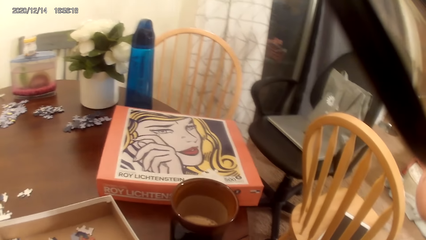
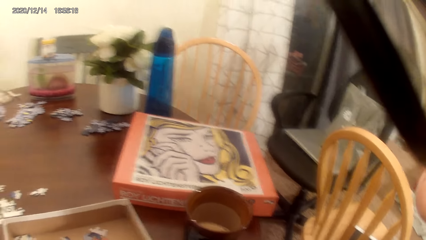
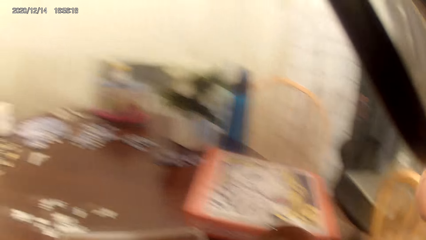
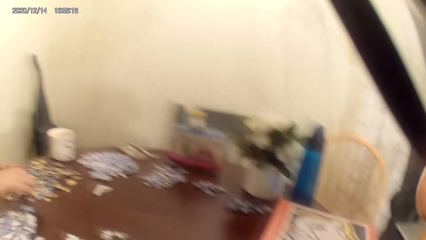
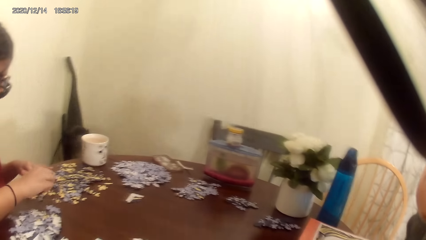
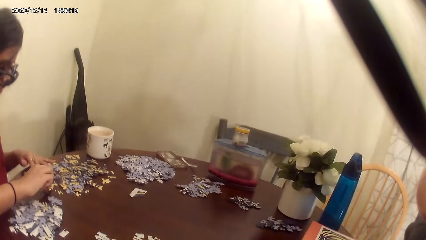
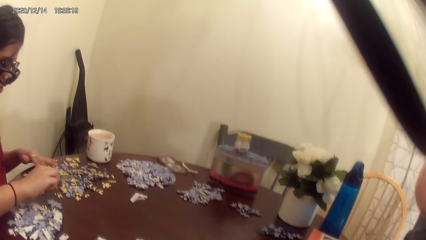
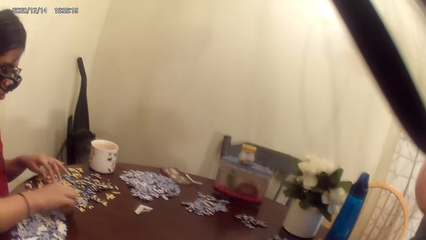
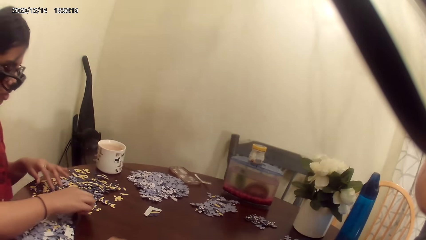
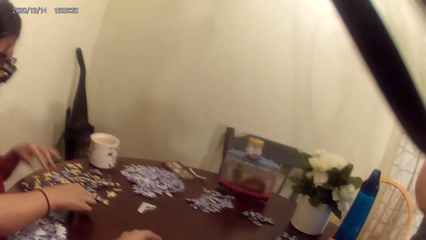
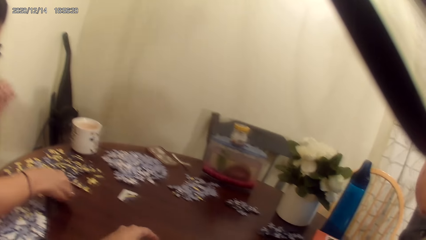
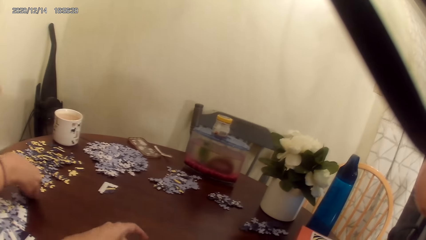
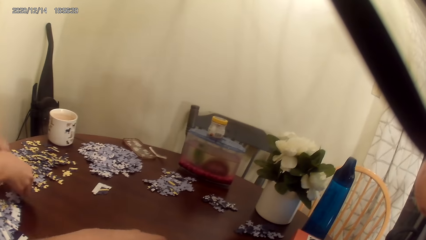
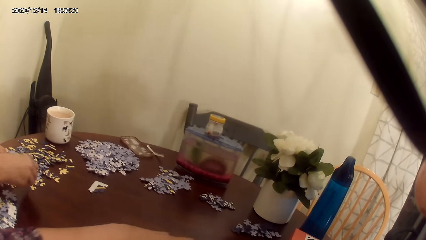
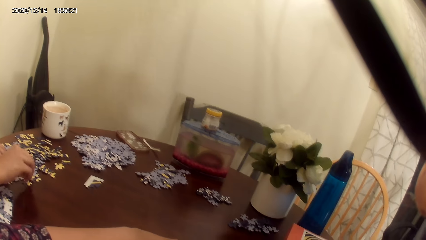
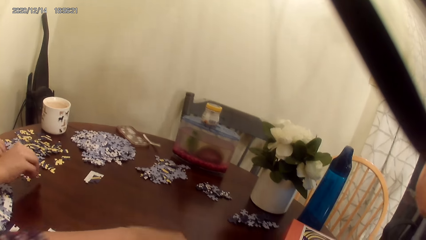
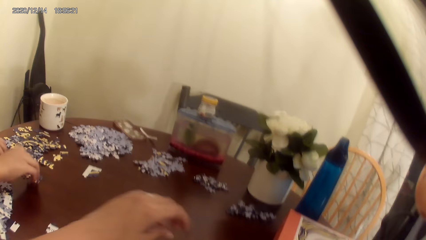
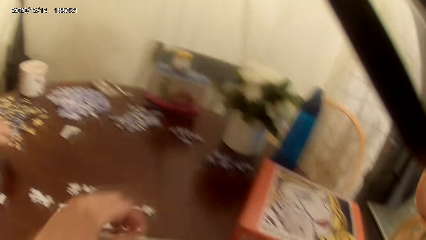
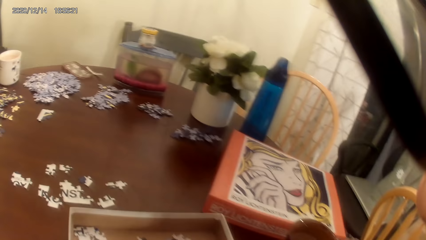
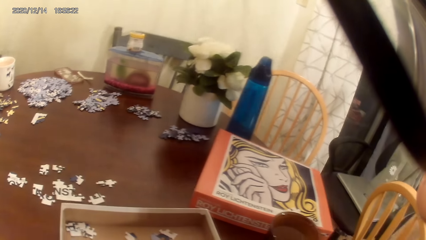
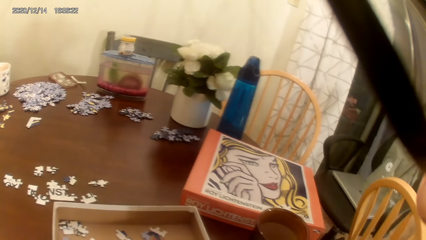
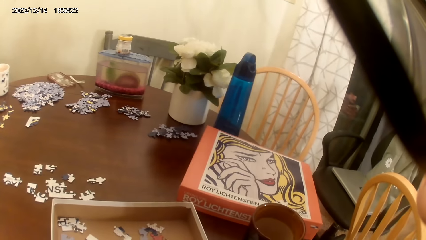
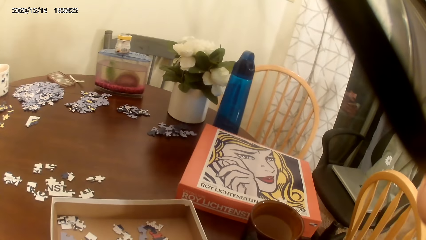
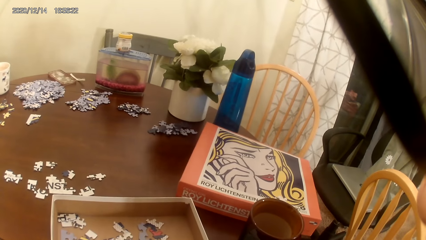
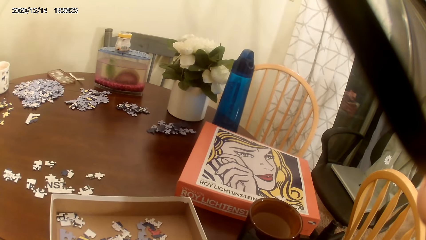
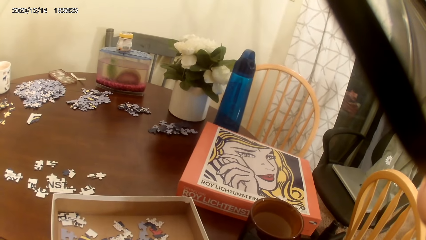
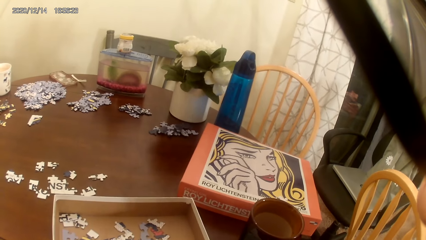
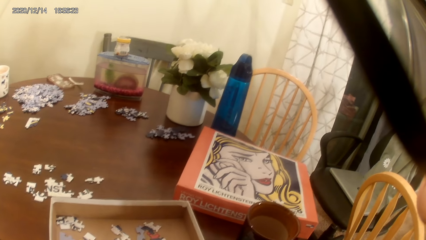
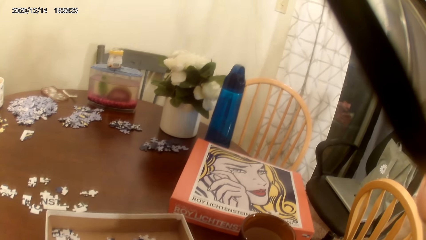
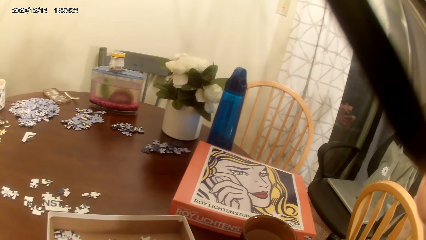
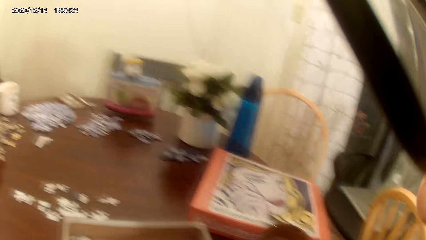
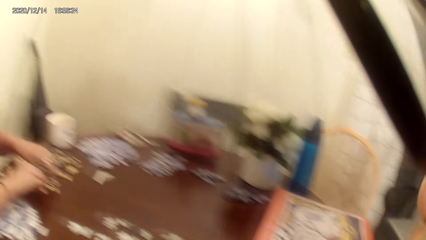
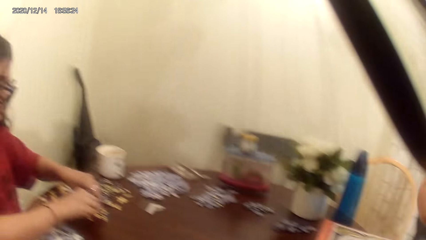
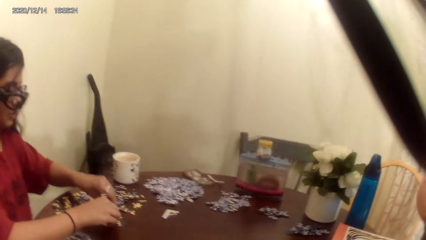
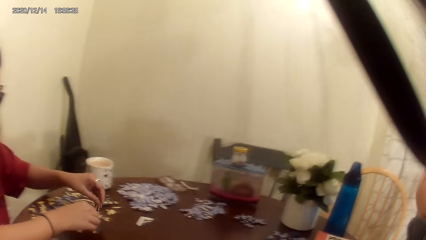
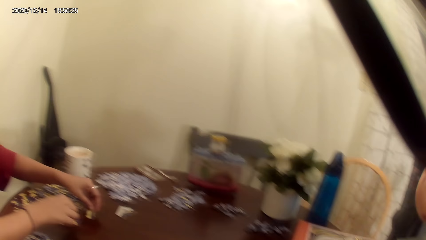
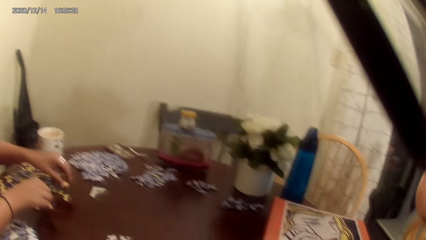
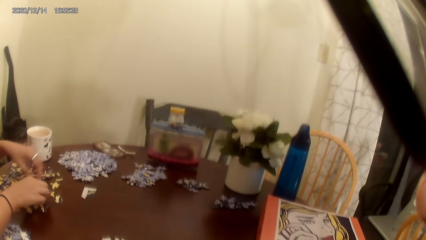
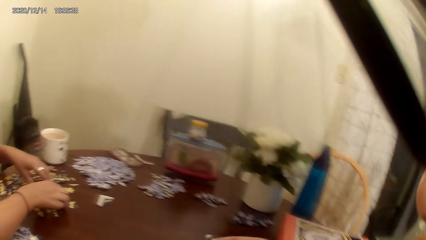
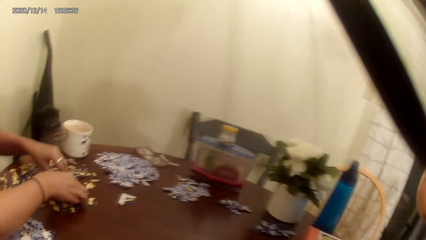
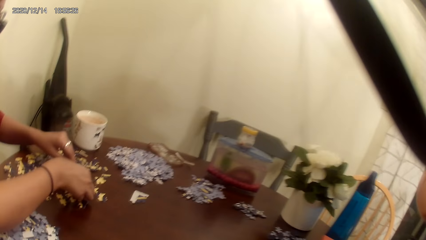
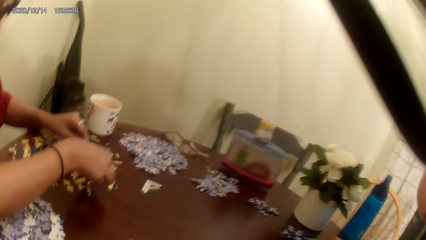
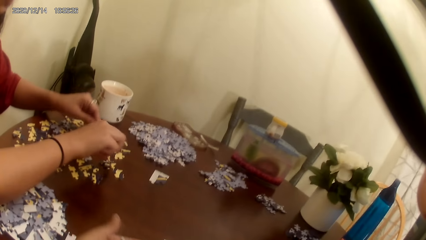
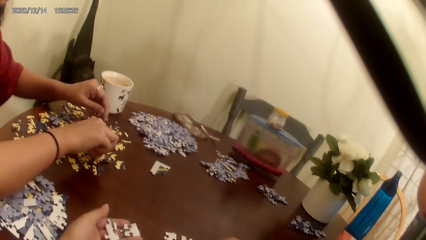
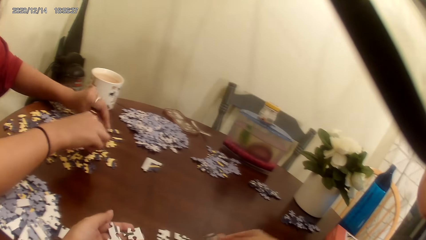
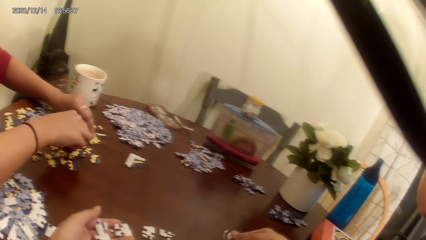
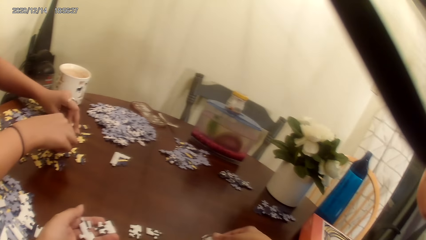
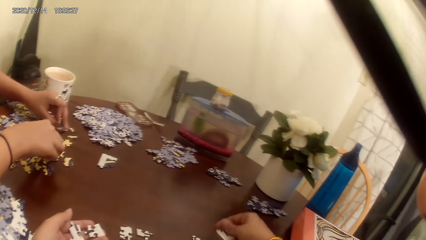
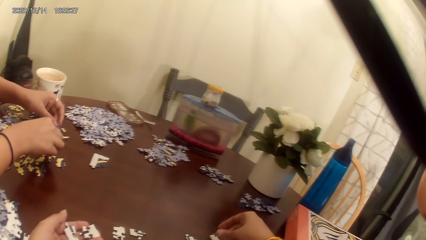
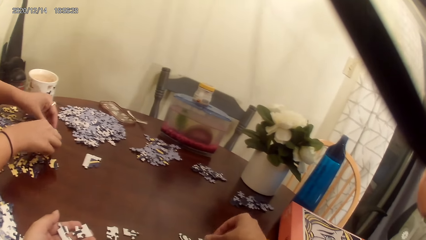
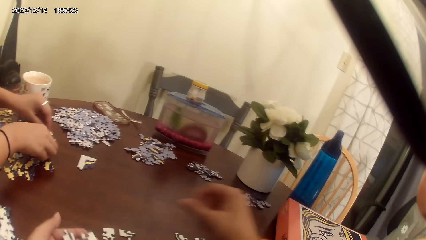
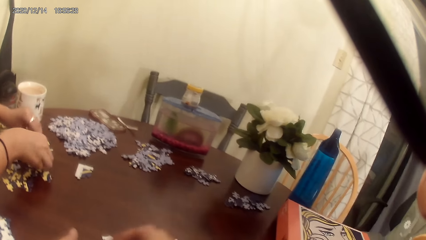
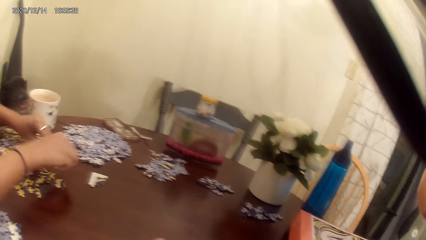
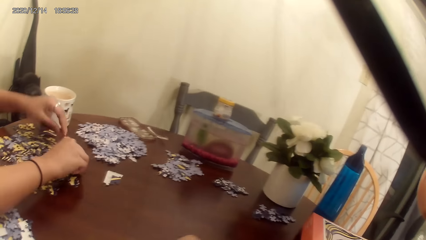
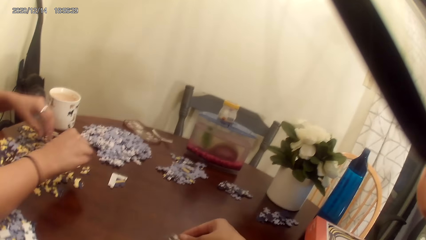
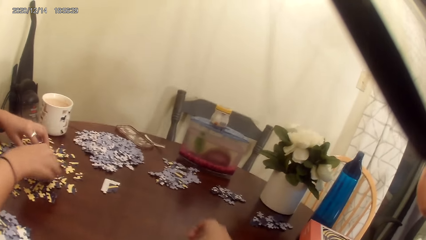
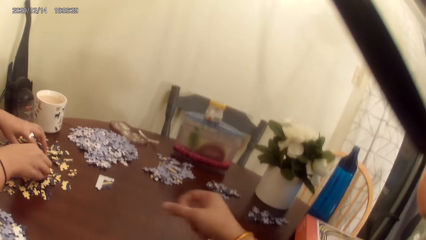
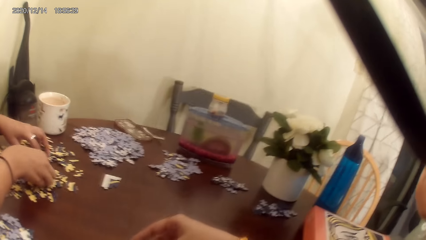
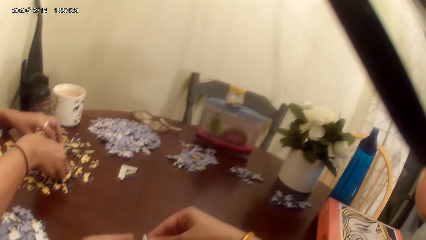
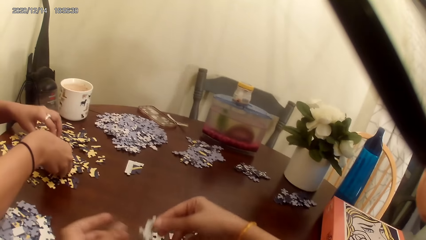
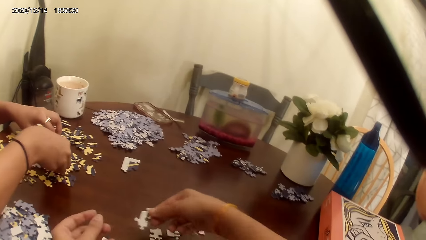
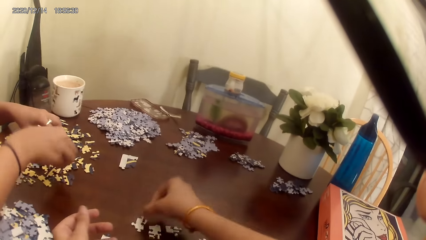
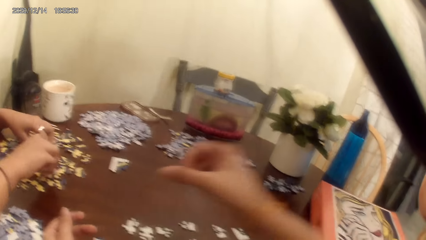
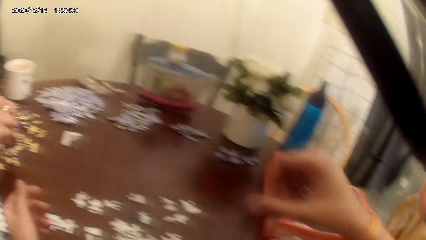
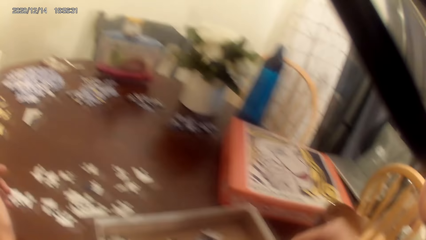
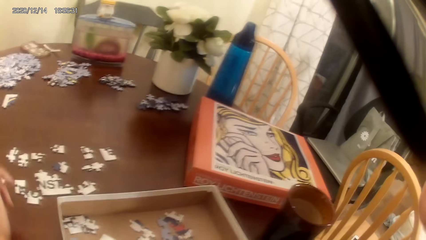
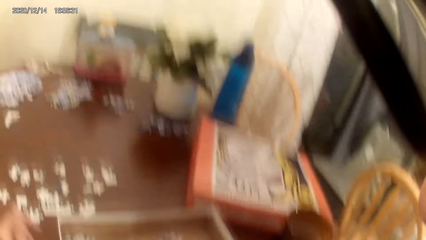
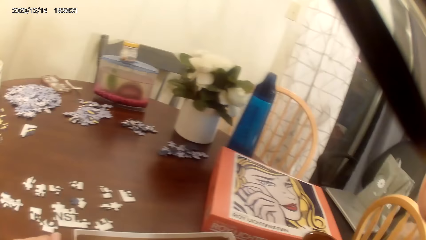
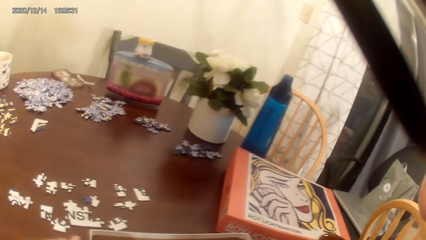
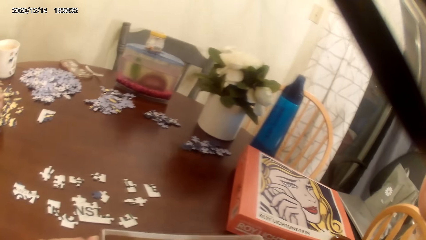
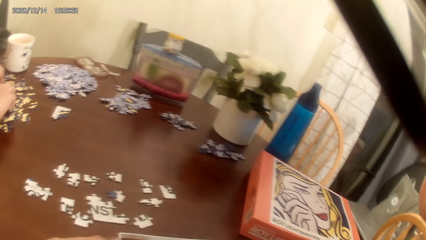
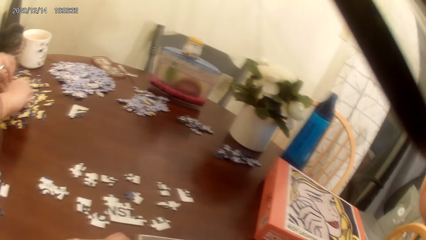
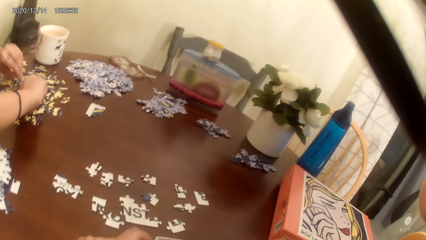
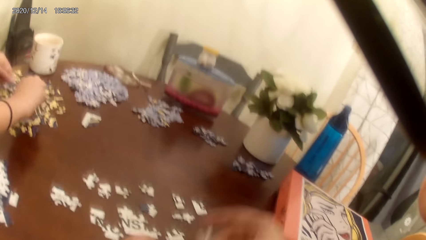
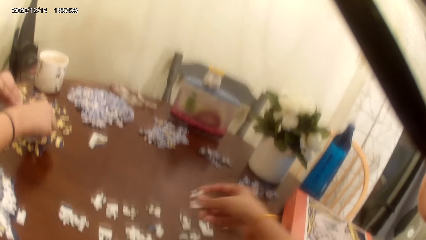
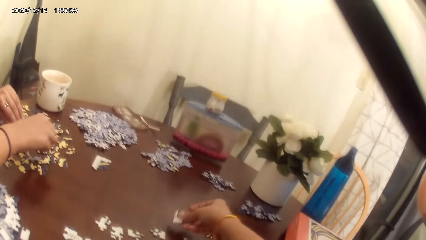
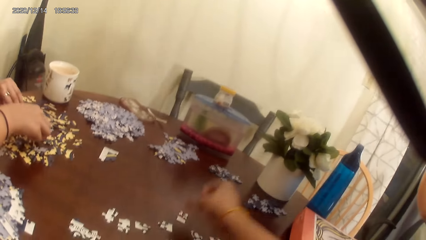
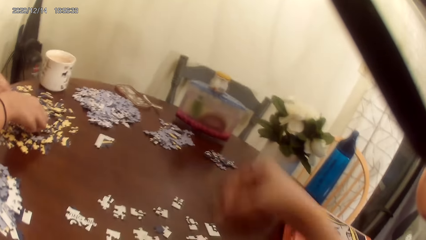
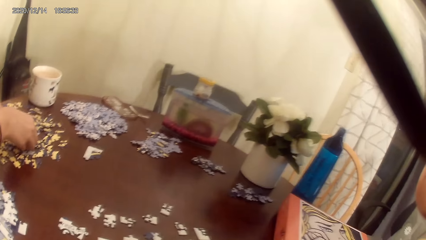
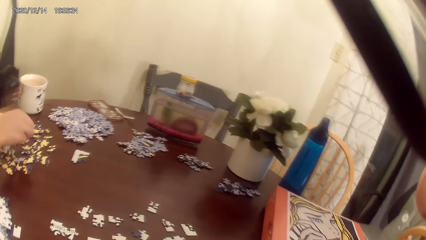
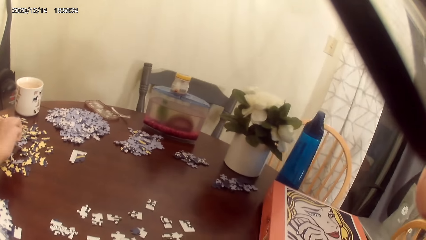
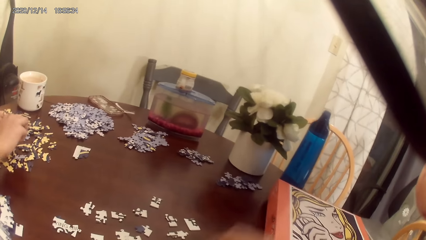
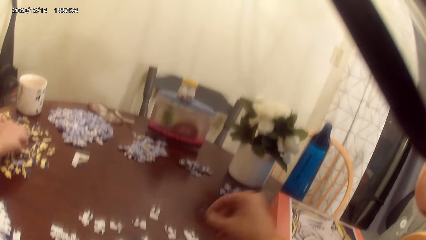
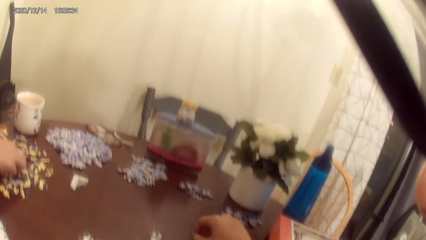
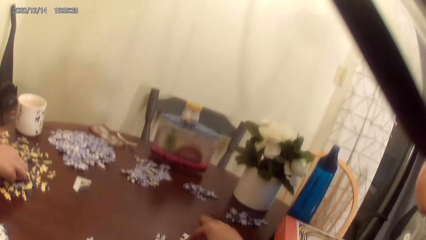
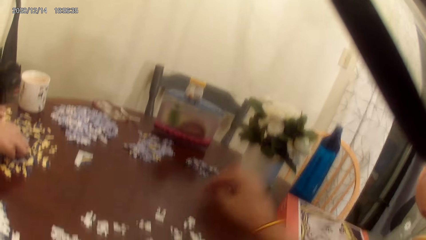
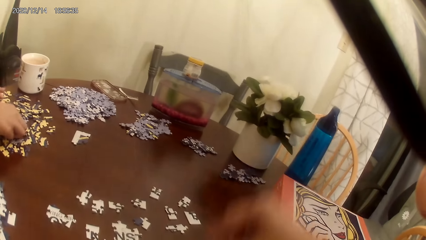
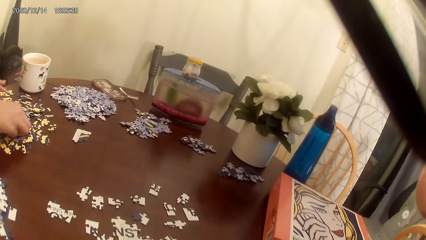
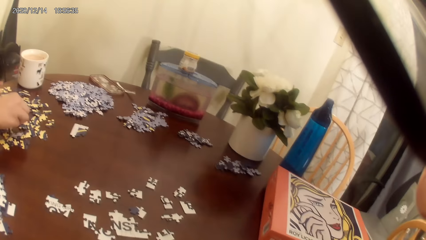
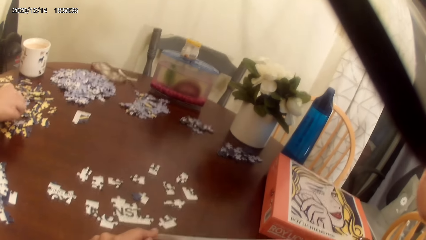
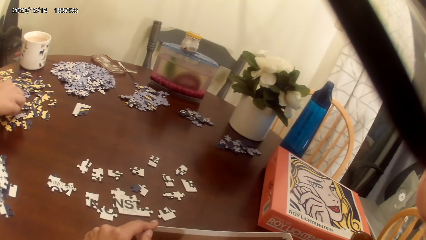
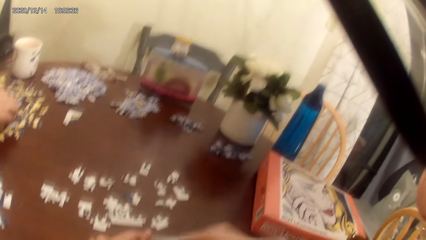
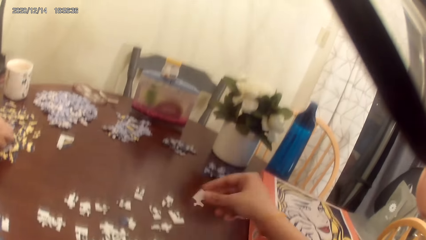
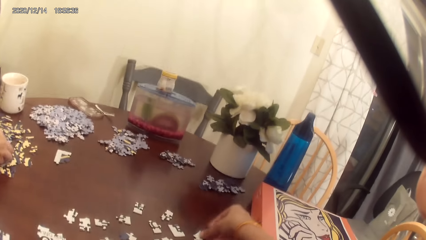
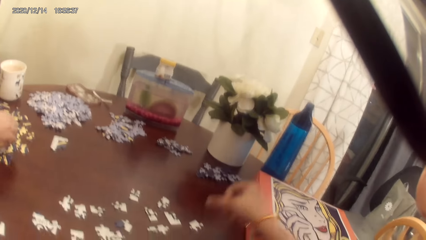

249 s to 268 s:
A person talks to the camera wearer. The camera wearer and the person play the game. The camera wearer laughs. They act on music from a radio.
